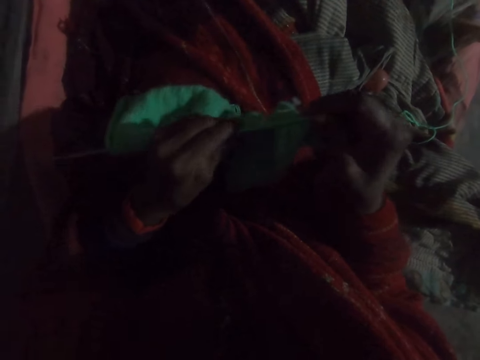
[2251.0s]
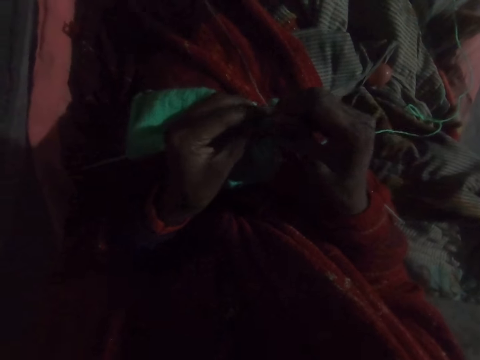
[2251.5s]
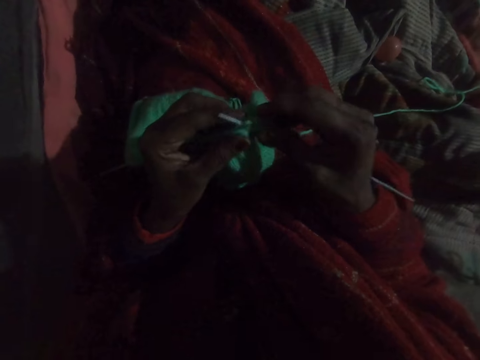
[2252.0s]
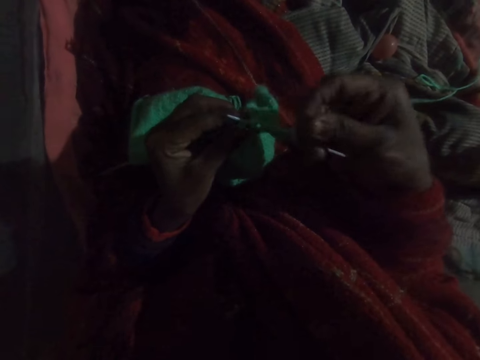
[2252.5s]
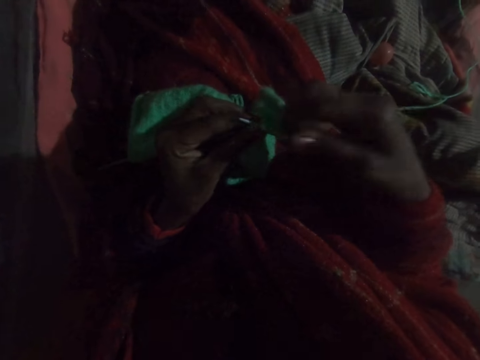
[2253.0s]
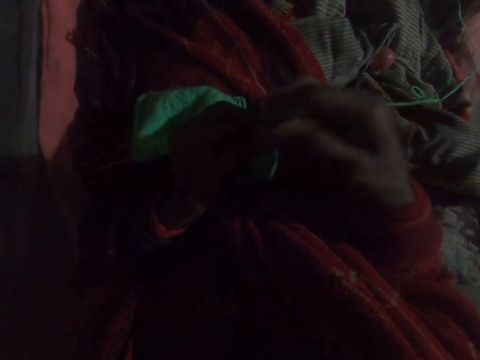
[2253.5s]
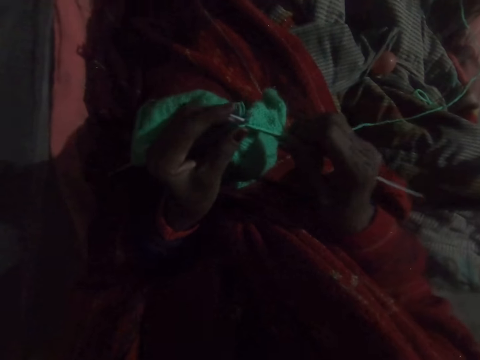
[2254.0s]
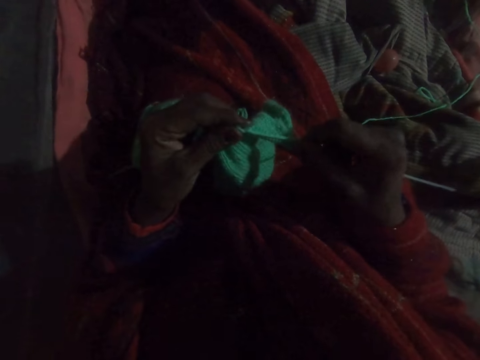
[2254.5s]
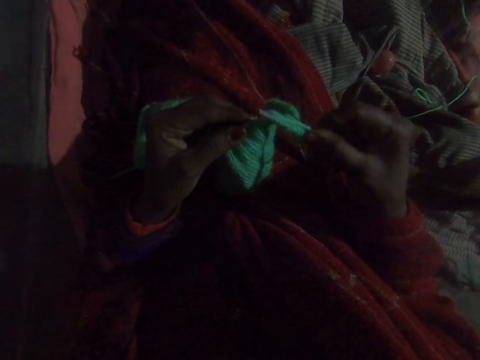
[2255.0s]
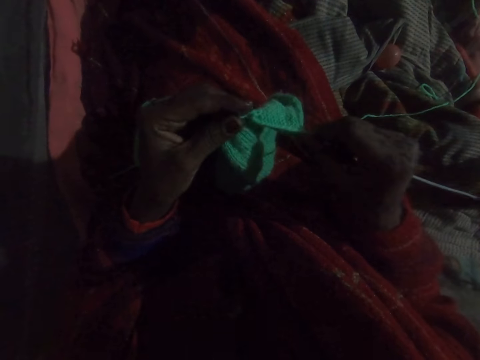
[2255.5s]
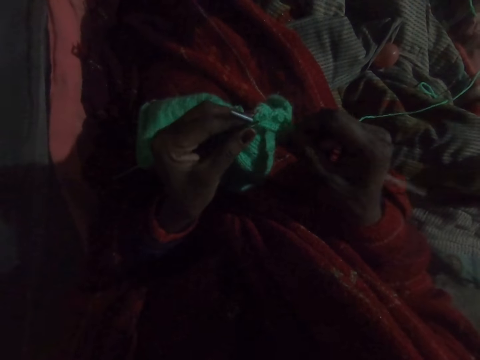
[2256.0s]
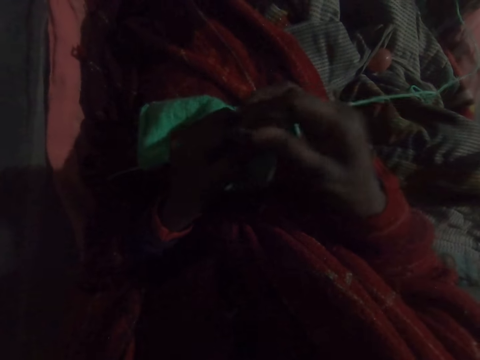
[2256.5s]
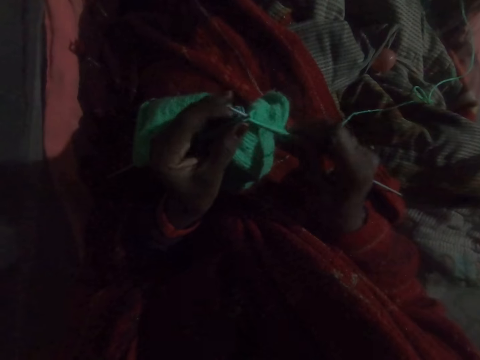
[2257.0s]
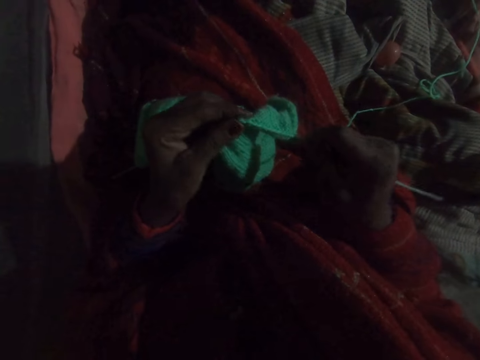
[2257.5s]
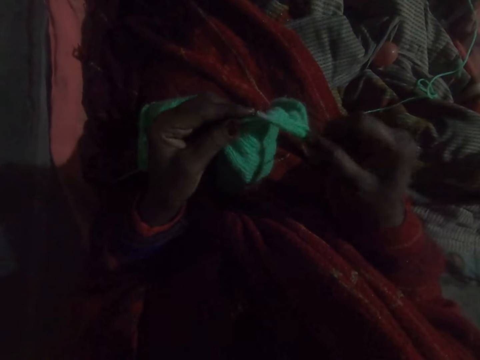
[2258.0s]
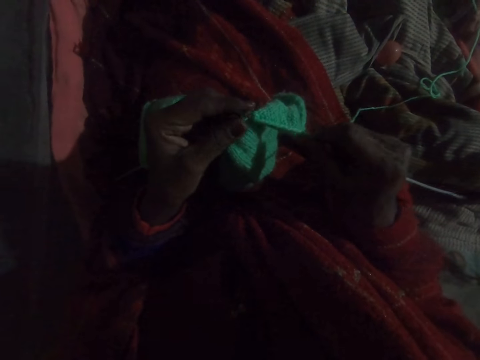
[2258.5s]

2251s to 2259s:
The camera wearer knits with the wool. They weave the fabric.

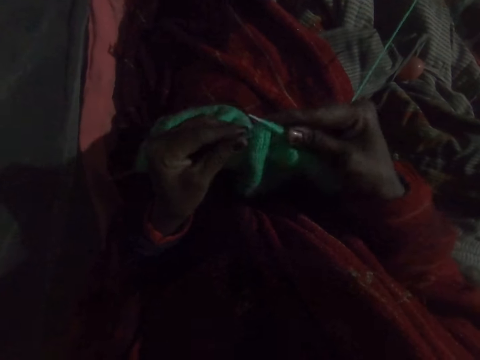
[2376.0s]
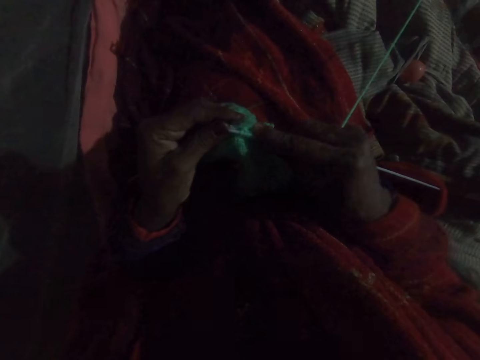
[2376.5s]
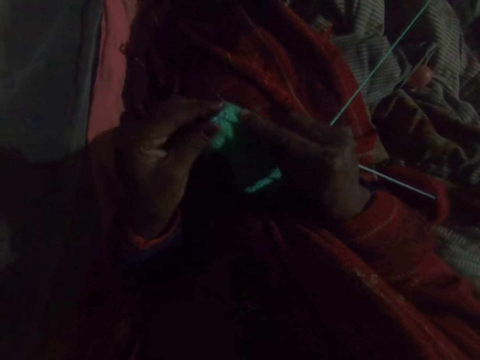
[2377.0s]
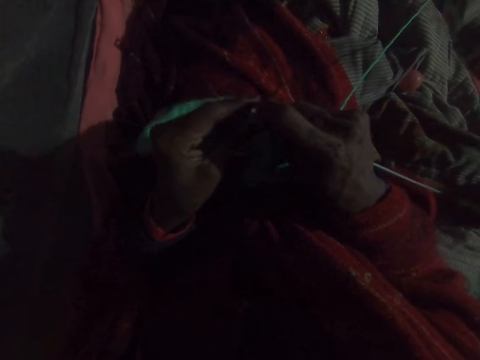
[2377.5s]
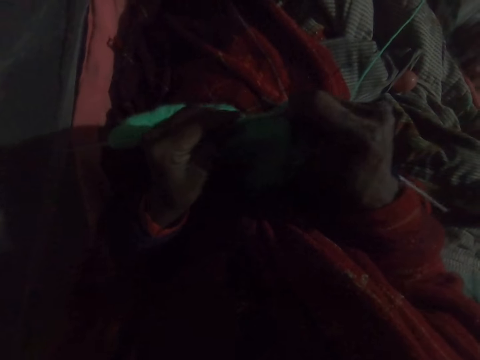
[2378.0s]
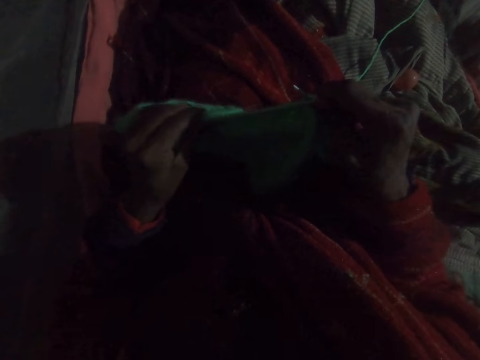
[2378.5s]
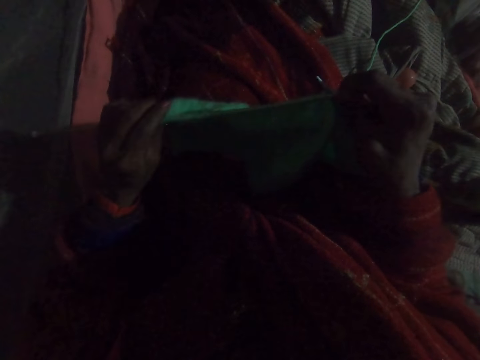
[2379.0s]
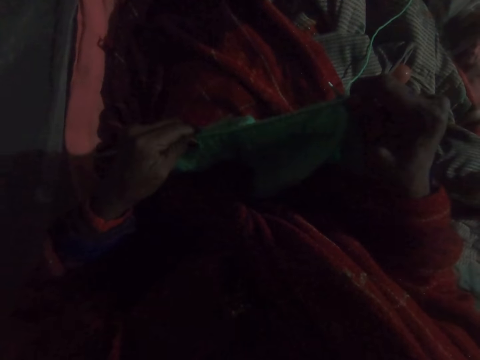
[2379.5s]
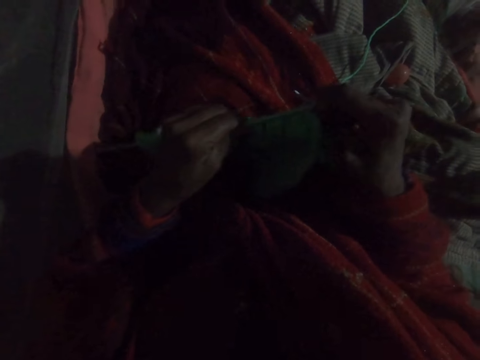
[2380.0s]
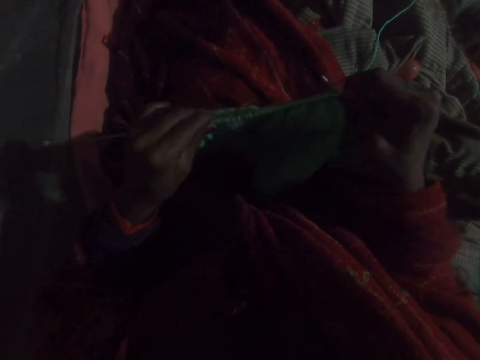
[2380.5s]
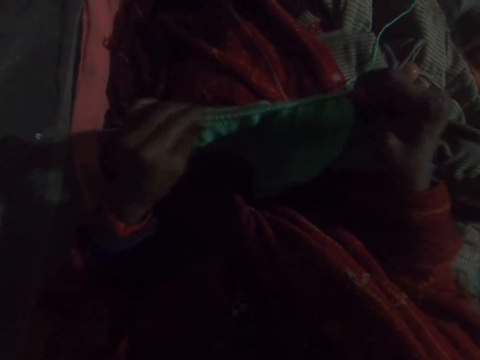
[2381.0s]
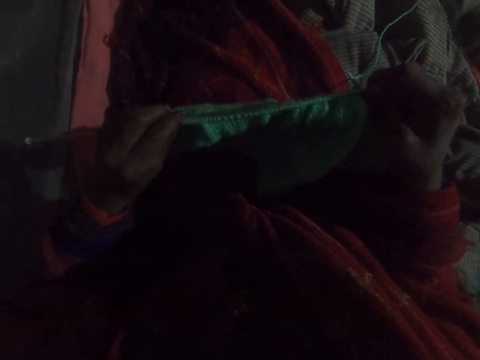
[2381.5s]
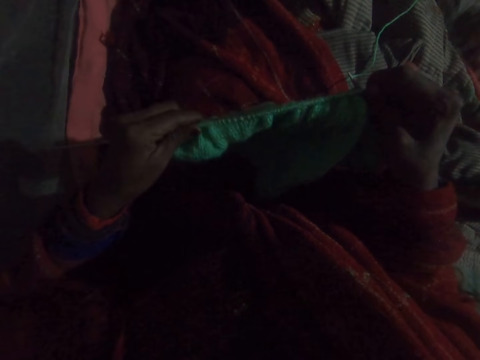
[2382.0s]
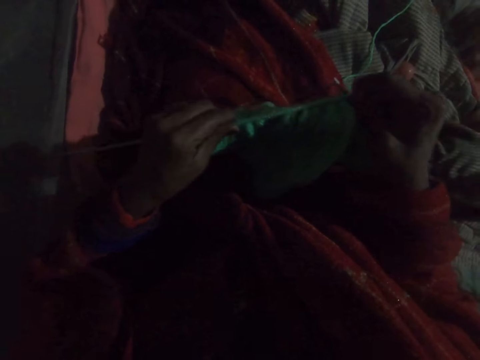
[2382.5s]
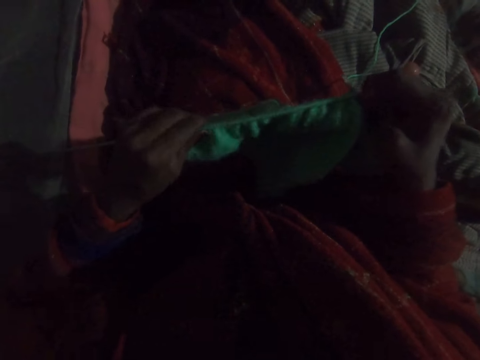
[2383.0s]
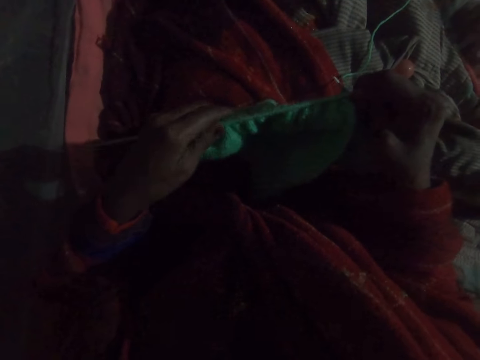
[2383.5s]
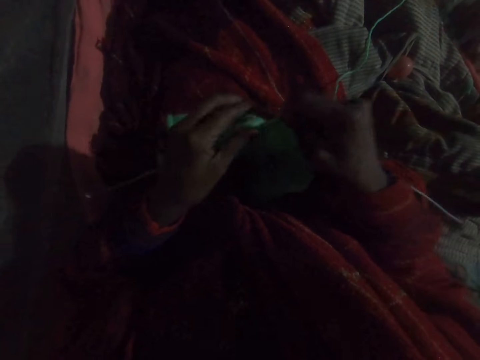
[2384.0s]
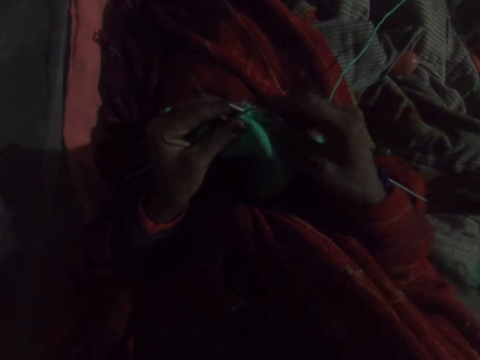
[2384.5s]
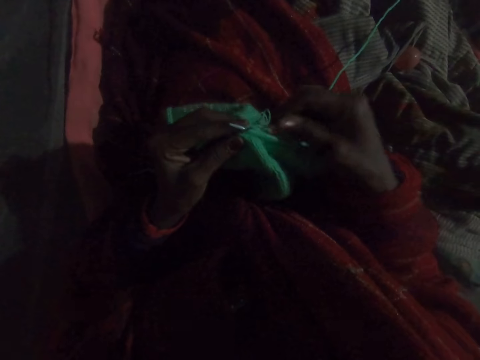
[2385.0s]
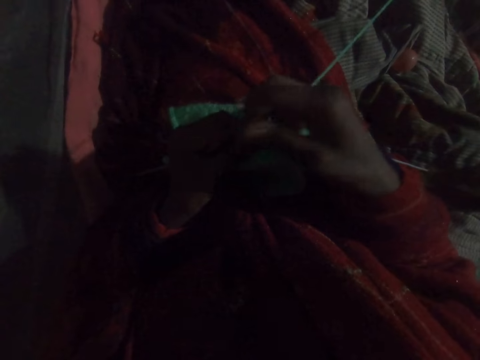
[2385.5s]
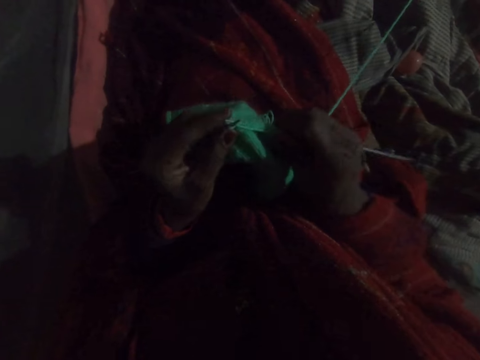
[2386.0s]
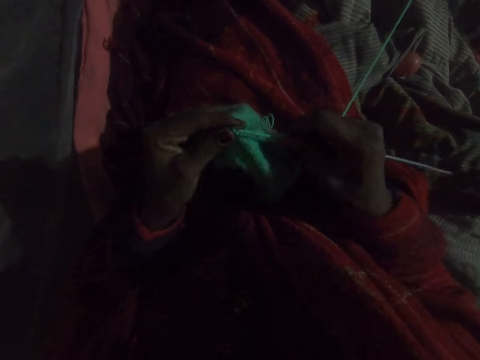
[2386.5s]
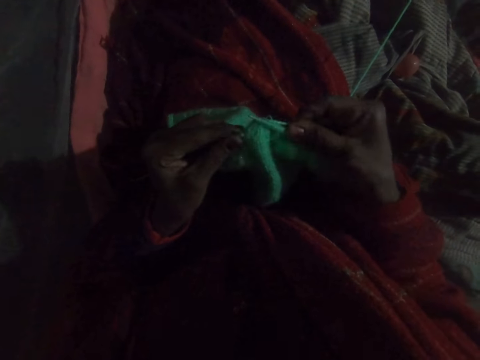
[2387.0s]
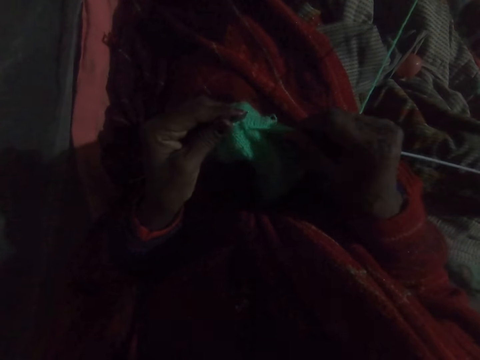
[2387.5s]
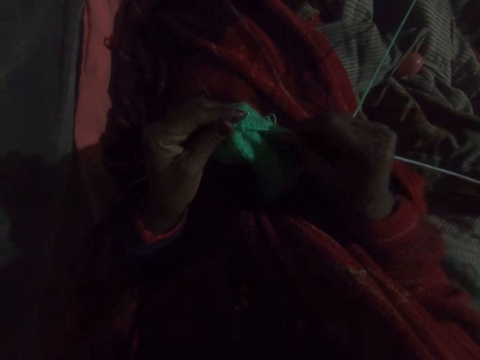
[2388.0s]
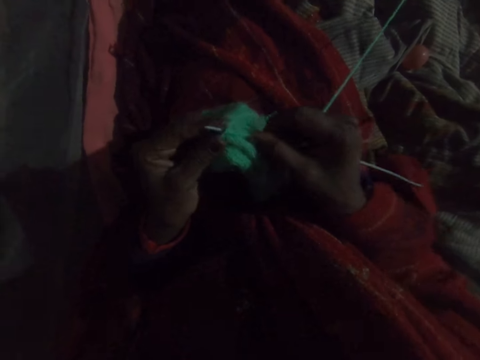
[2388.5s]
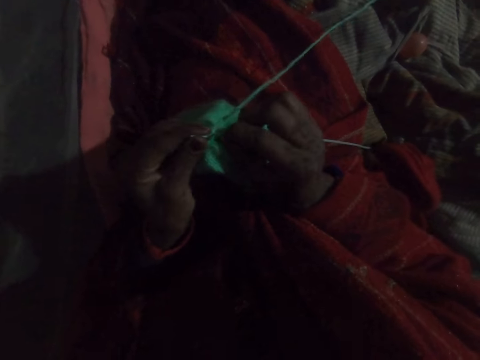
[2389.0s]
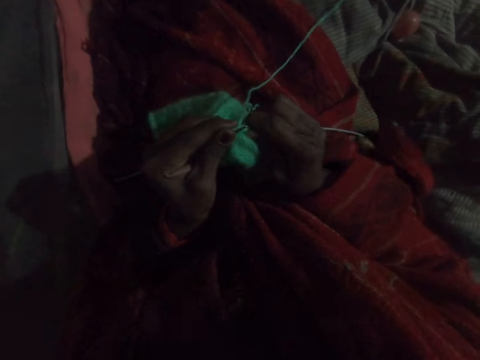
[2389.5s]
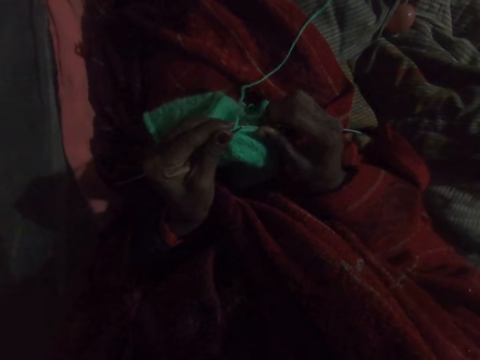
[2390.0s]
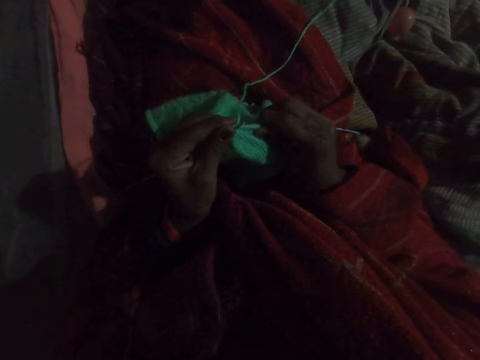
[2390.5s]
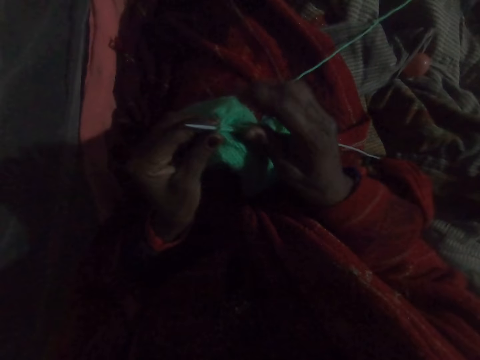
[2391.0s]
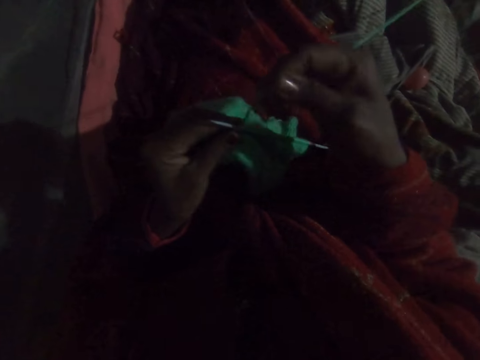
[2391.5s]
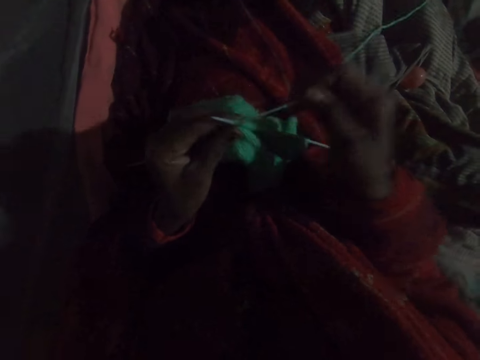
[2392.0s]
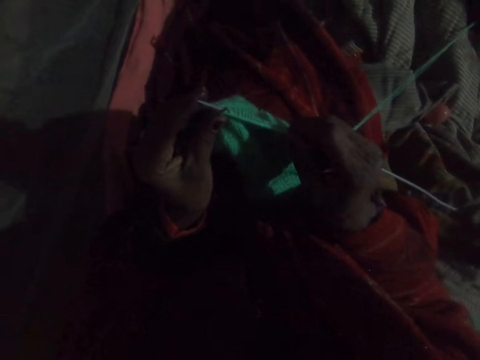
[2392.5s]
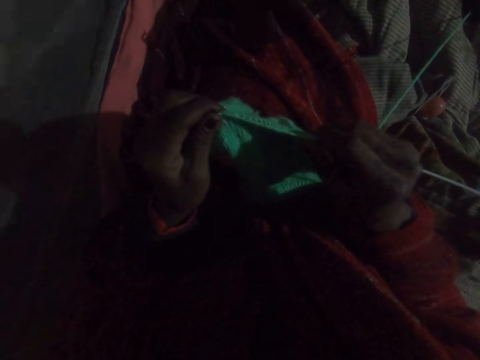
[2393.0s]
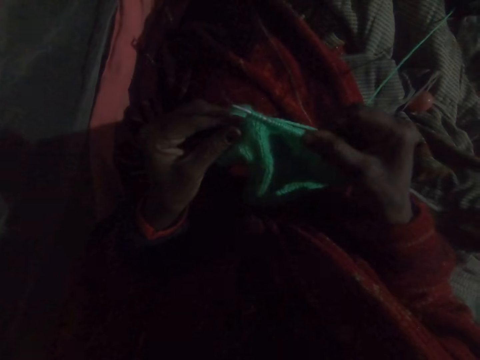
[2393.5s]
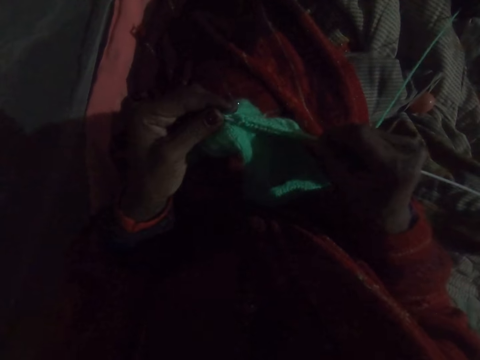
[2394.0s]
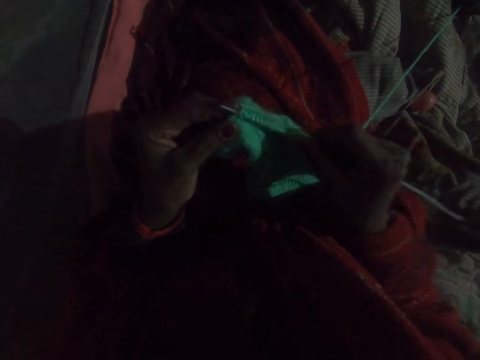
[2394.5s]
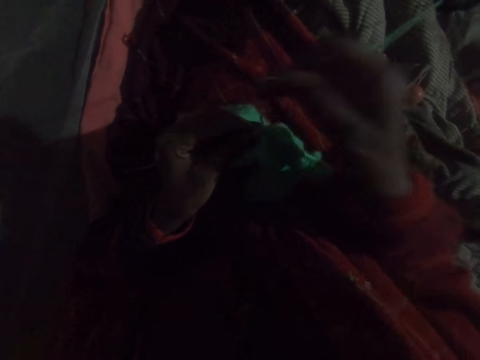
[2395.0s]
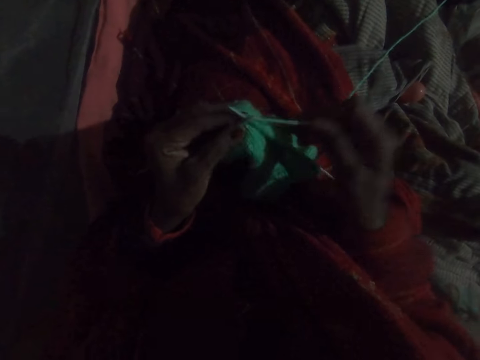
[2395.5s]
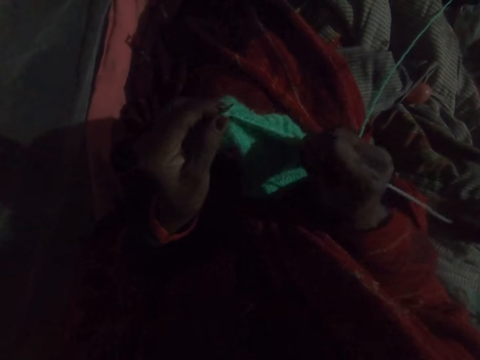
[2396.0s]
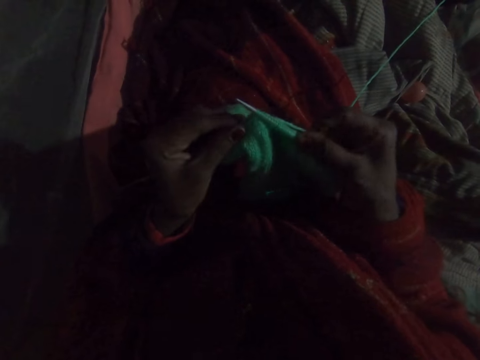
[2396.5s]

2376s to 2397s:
The camera wearer stretches the fabric on the weaving stick. She adjusts the knit on the needle with her left hand. She weaves the fabric with the weaving stick. She adjusts the knit on the needle with her right hand. She knits with the wool.
